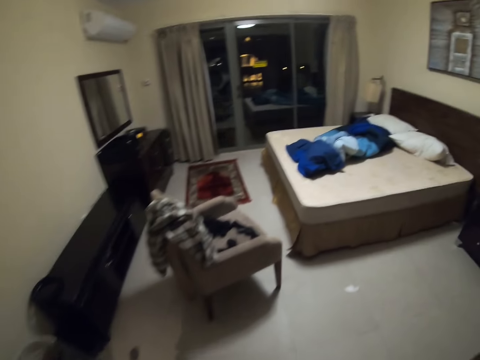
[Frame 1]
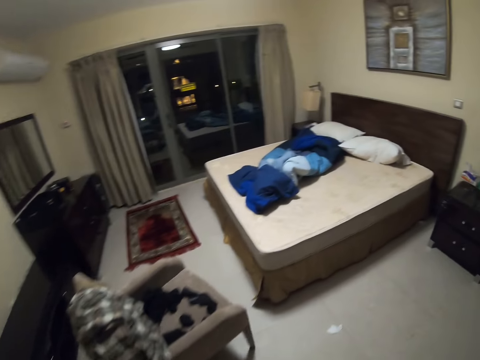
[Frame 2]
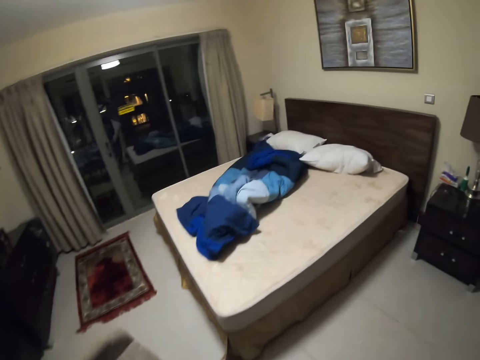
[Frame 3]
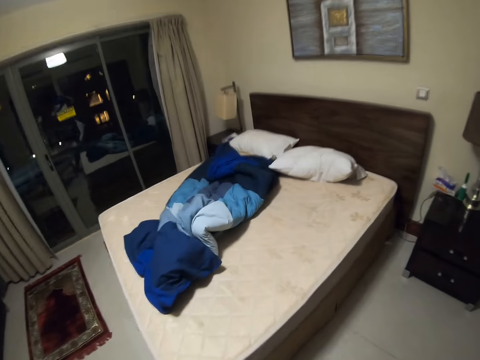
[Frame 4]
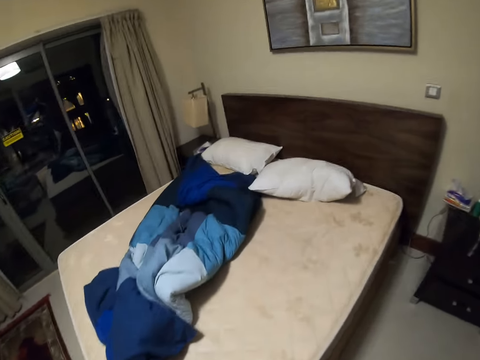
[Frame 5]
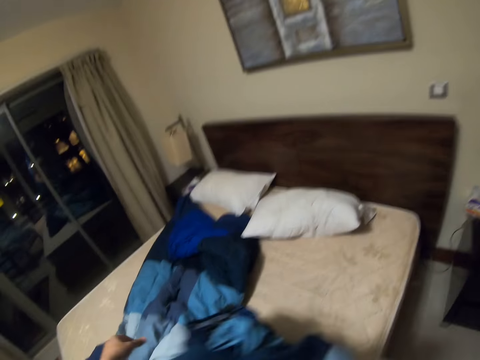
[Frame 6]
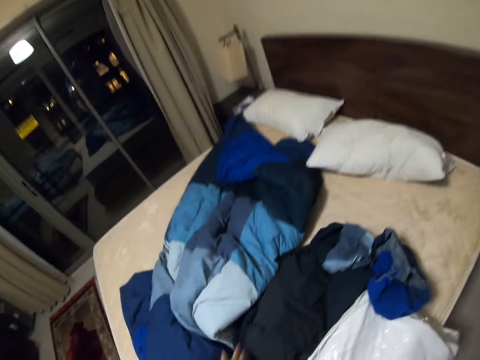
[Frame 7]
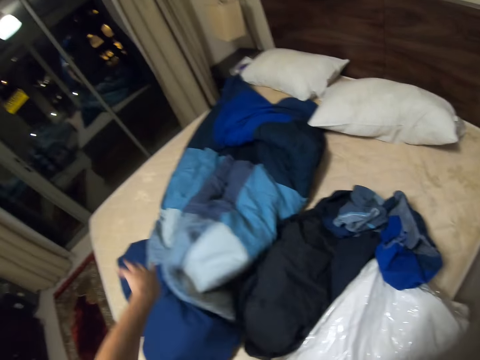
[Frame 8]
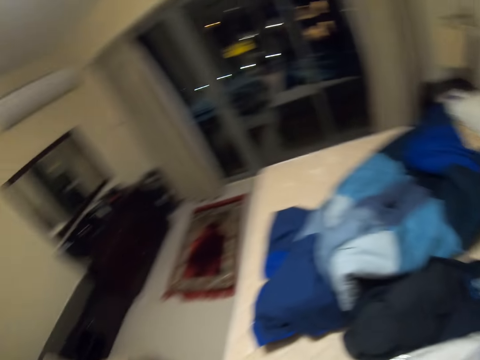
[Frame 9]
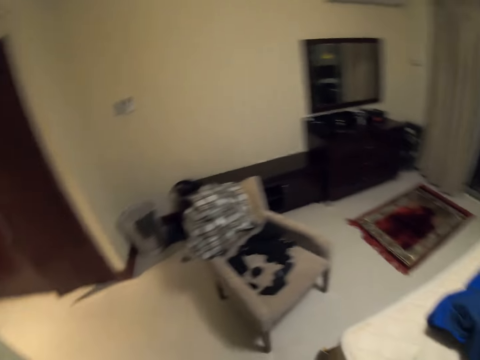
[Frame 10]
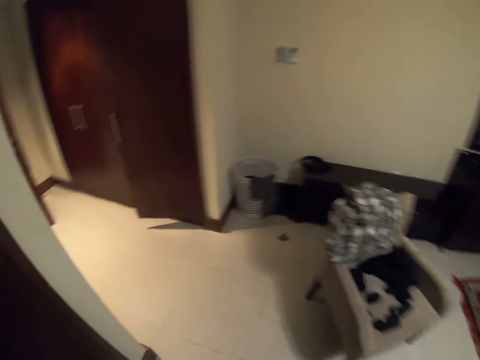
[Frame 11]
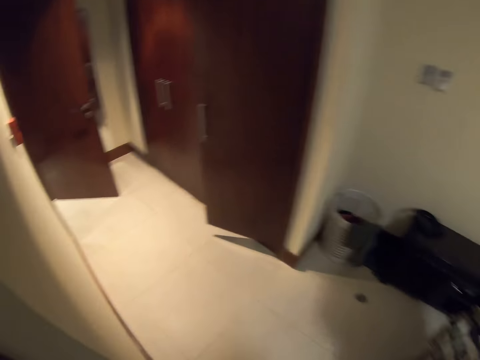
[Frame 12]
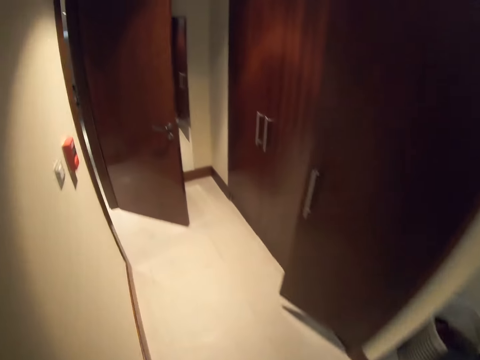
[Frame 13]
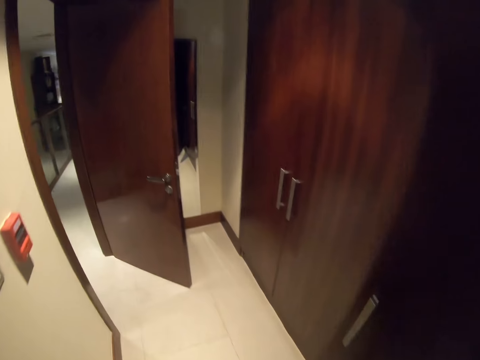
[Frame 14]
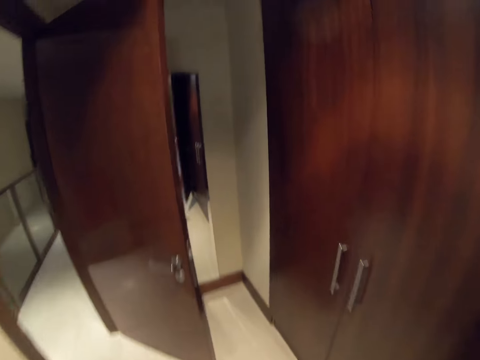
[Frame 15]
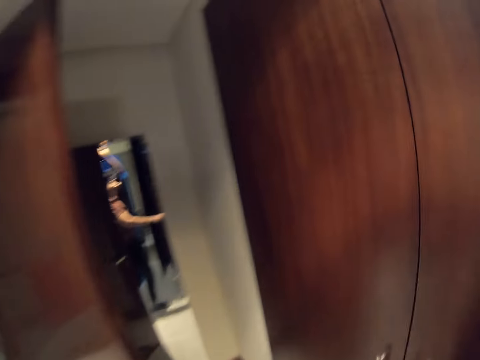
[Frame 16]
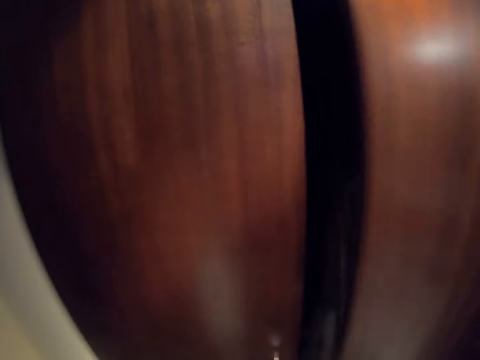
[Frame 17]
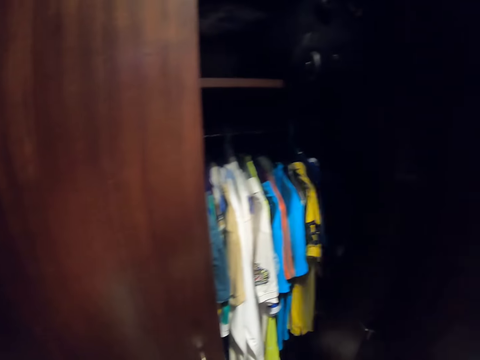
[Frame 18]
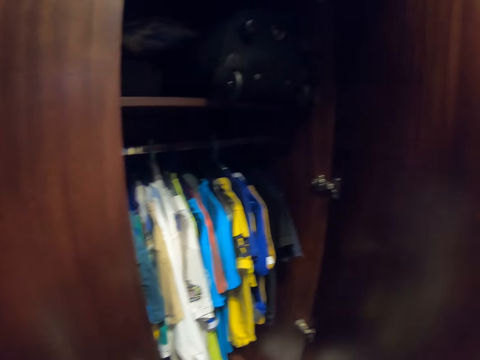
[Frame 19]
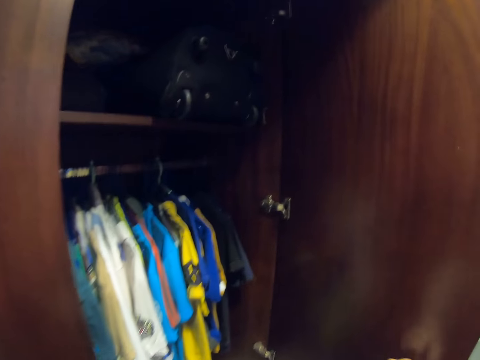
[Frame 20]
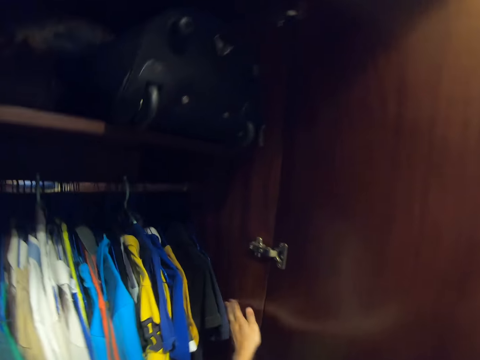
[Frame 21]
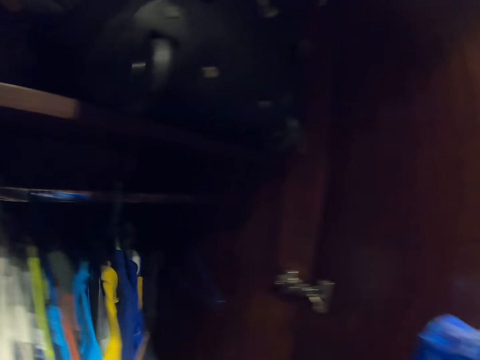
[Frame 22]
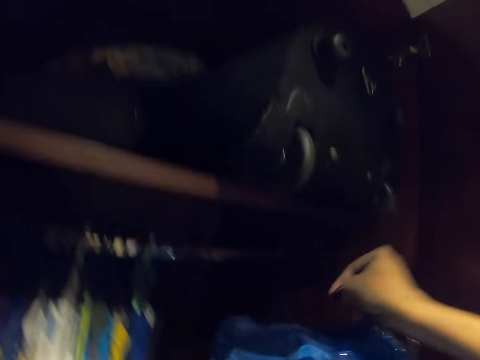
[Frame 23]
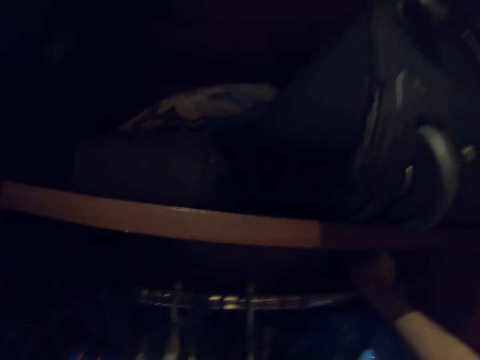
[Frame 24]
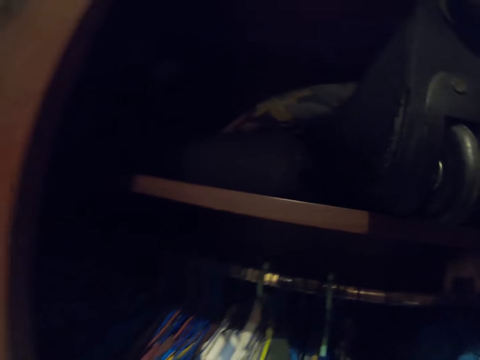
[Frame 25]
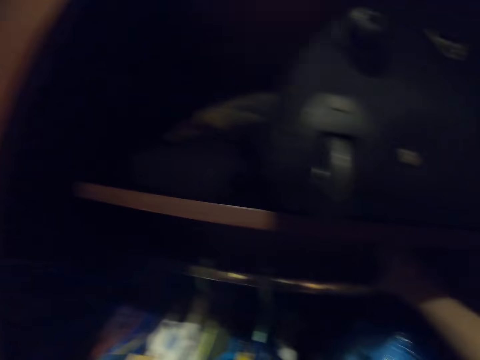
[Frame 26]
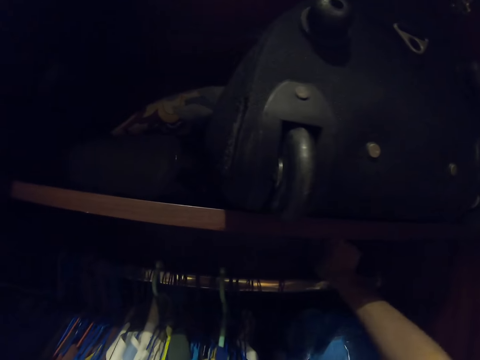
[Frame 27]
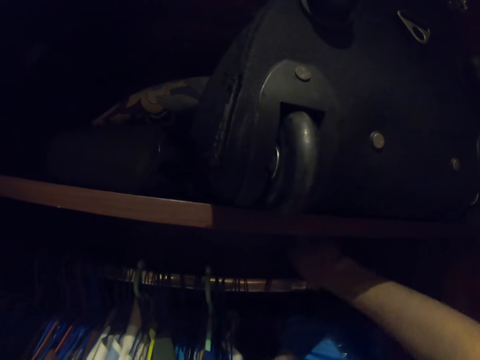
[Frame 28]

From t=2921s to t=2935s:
The camera wearer enters a bedroom. They walk towards the bed. They drop the dry cleaning bags on the bed. They move the duvet. They turn around the bedroom and walk around the bedroom. They walk towards the wardrobe. They open the wardrobe. They push hanging clothes aside. They hang the clothes in dry cleaning bags in the wardrobe.

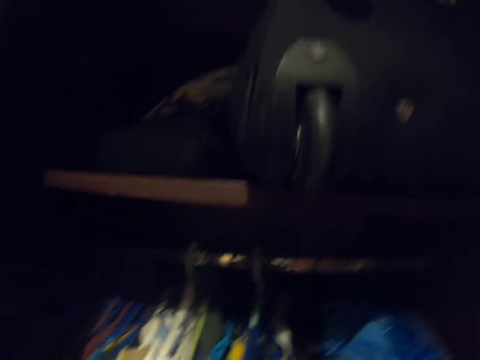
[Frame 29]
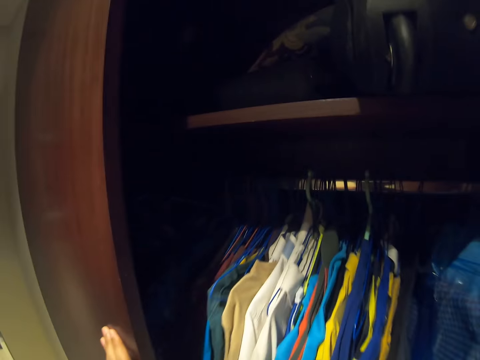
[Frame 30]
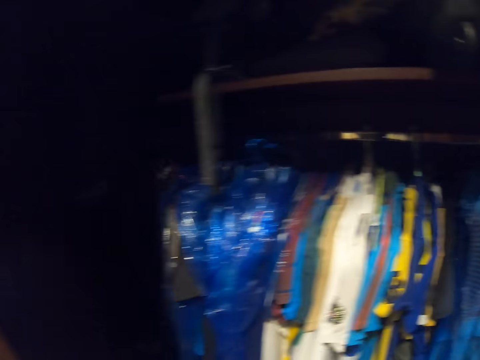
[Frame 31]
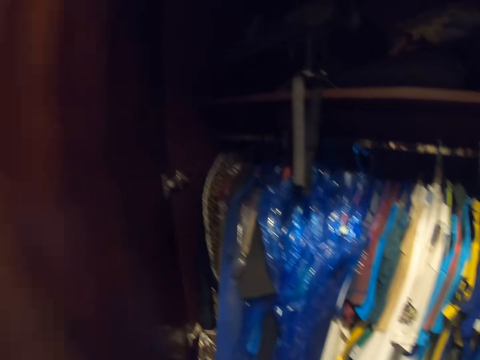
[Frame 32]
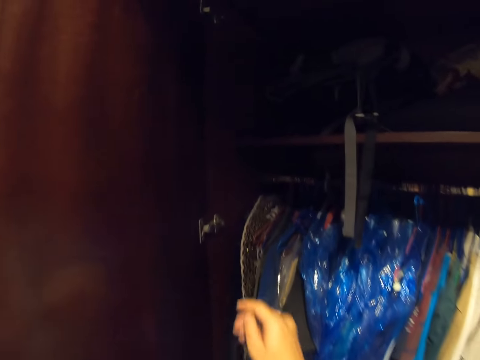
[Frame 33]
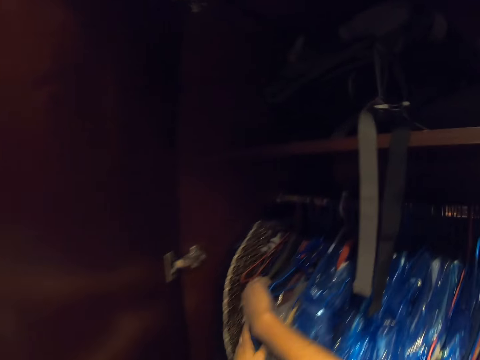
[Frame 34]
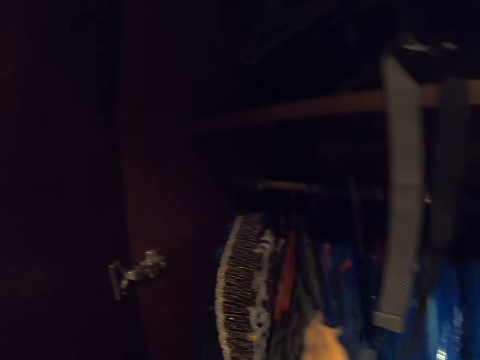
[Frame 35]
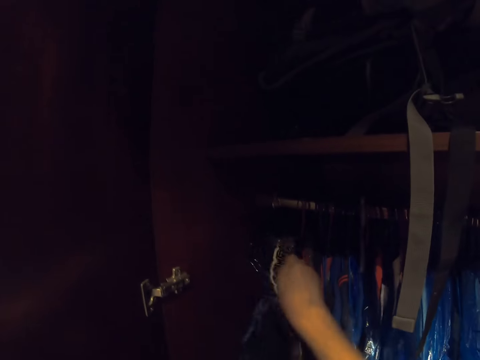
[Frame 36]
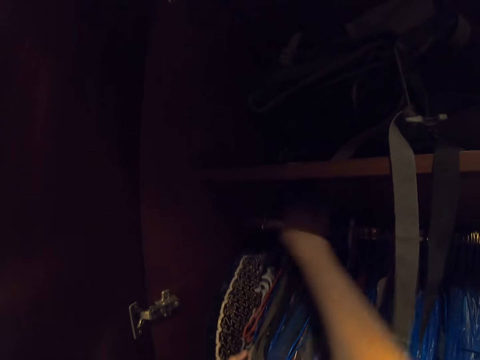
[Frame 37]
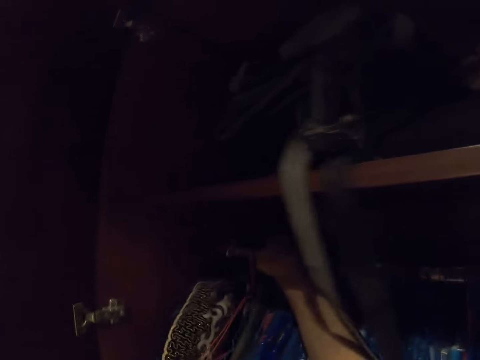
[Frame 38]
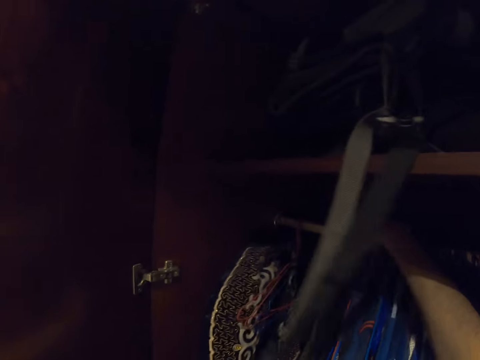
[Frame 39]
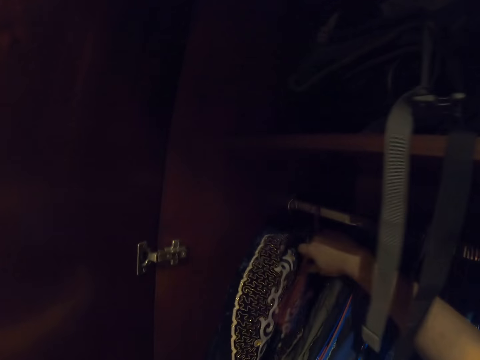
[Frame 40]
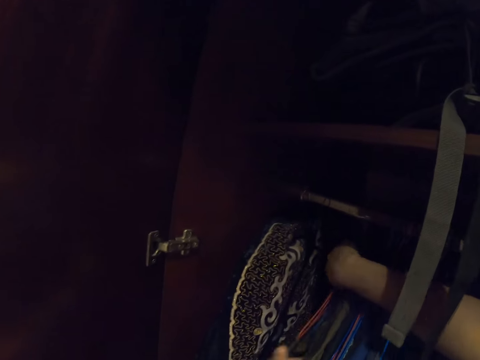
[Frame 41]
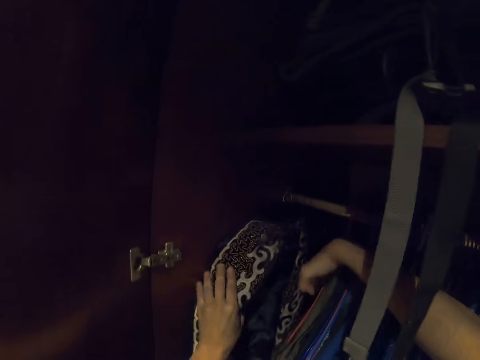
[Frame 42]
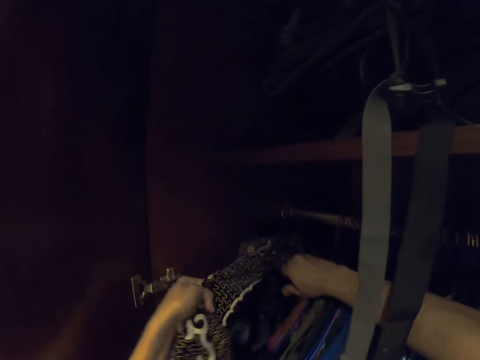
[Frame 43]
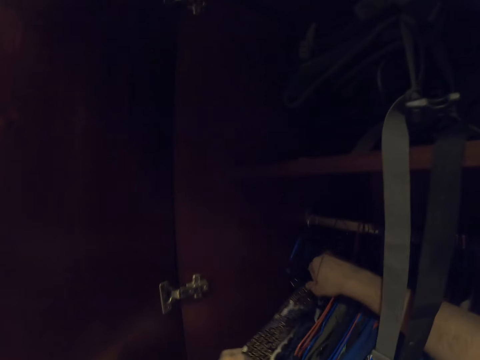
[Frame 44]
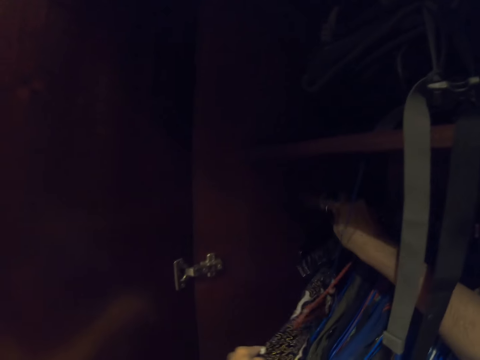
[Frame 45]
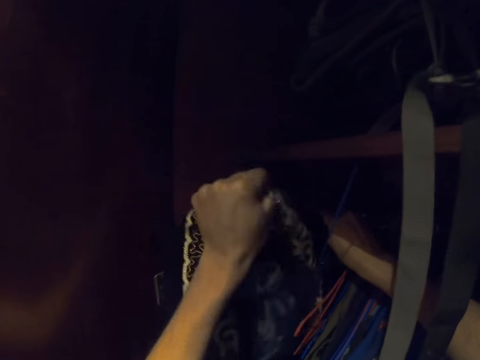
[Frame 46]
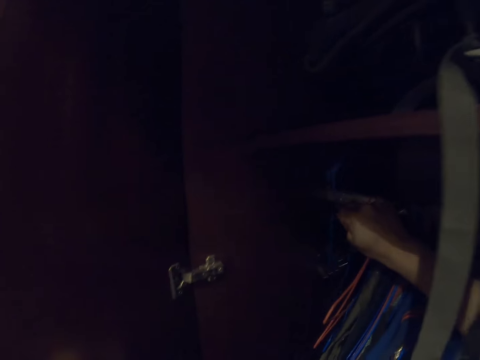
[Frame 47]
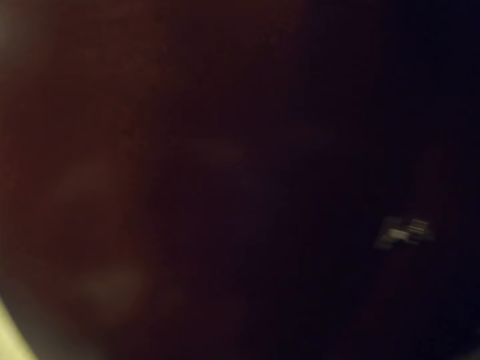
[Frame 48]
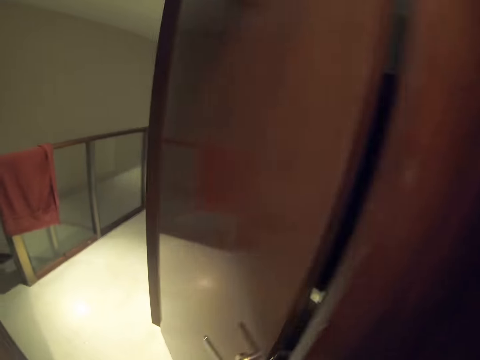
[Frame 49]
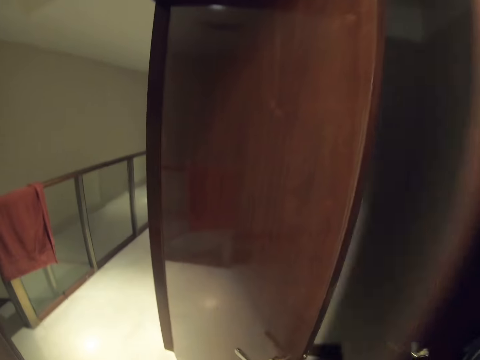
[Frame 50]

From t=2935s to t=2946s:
The camera wearer opens the wardrobe door. They move the hanging clothes aside. They adjust clothes in the closet. They sort the hanging clothes. They pull a coat from the hanger. They close the wardrobe door.

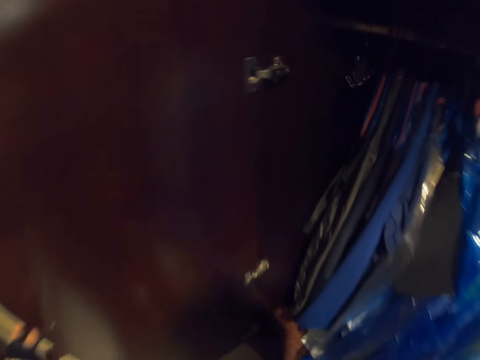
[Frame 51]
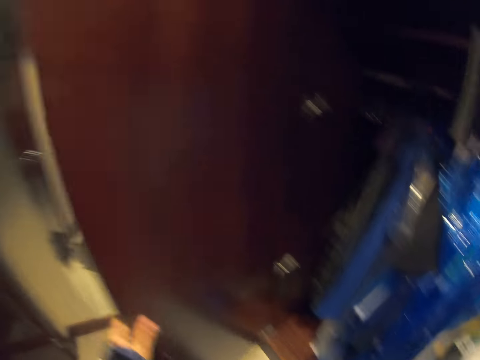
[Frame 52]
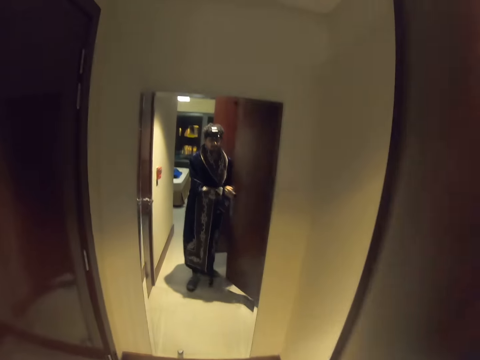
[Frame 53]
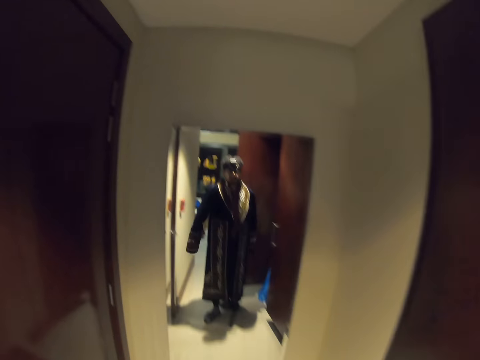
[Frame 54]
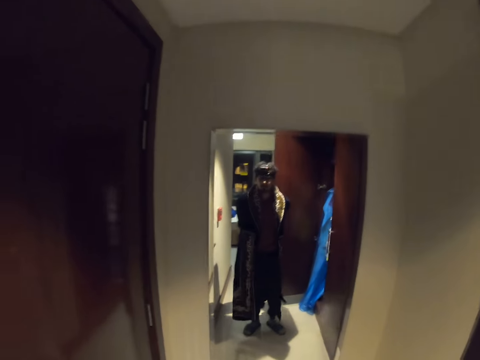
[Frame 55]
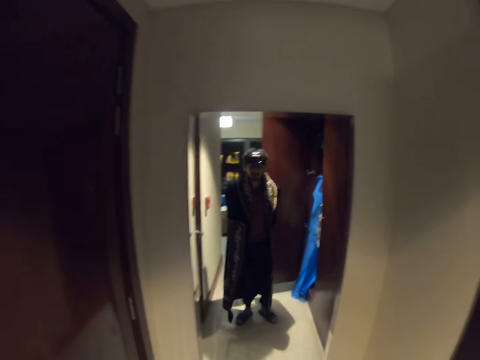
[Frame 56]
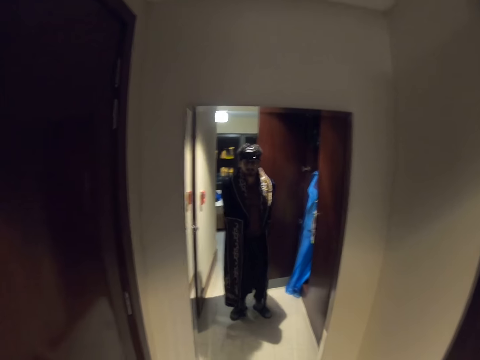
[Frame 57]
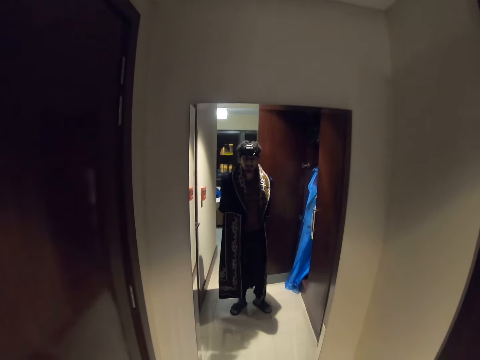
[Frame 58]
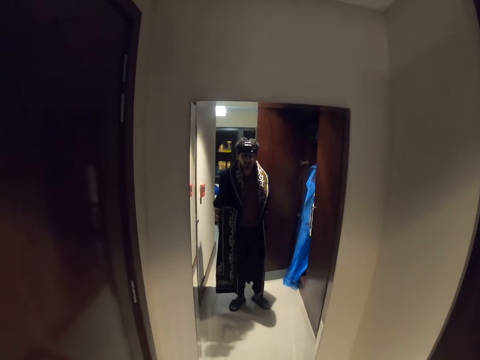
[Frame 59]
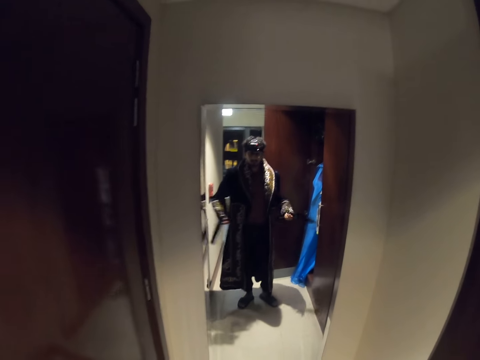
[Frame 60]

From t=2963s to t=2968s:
The camera wearer closes the wardrobe door.
